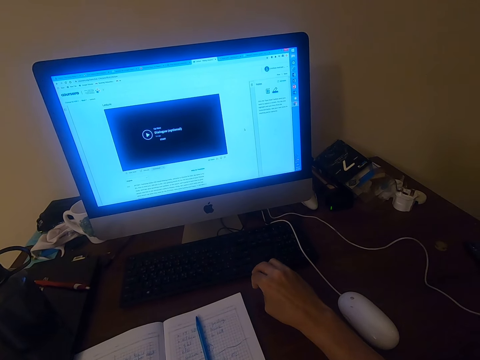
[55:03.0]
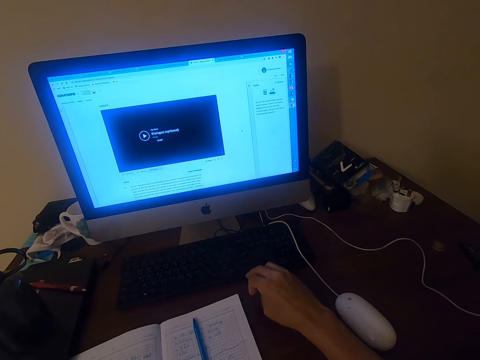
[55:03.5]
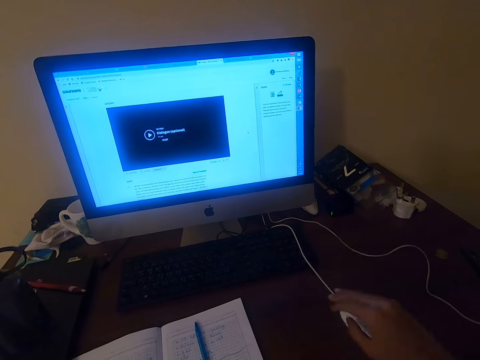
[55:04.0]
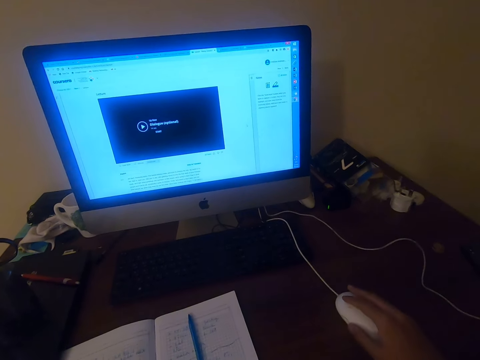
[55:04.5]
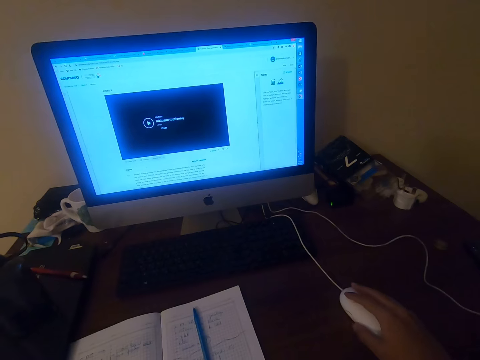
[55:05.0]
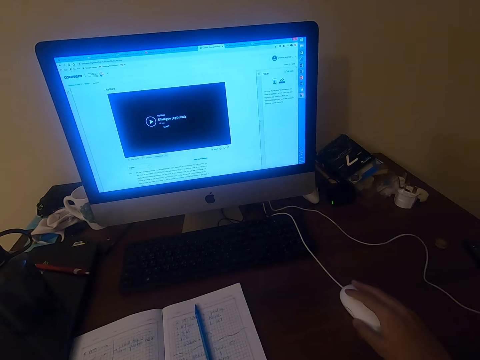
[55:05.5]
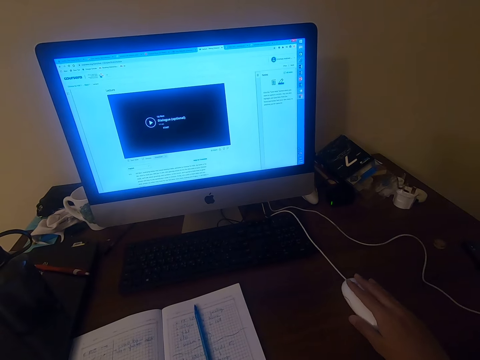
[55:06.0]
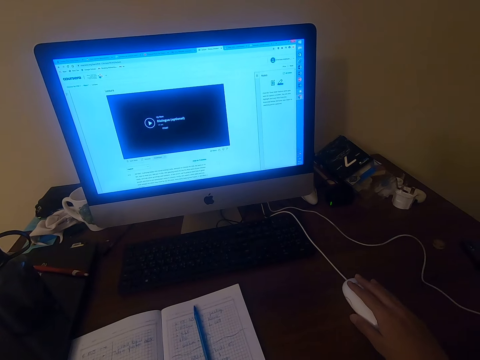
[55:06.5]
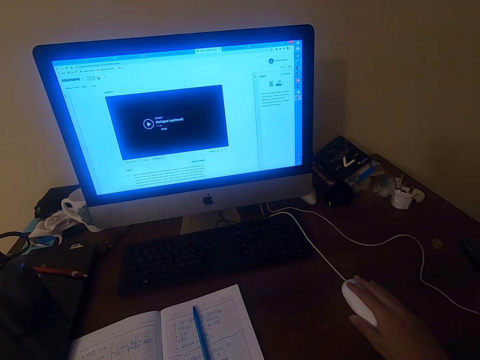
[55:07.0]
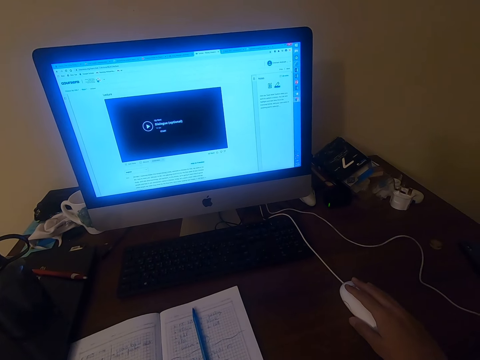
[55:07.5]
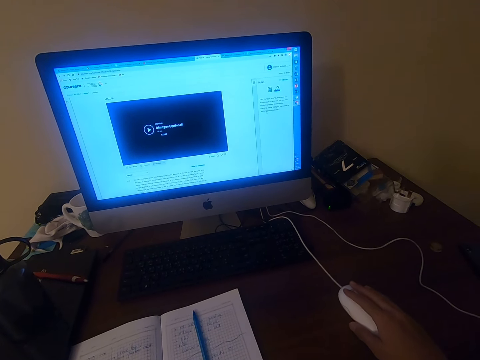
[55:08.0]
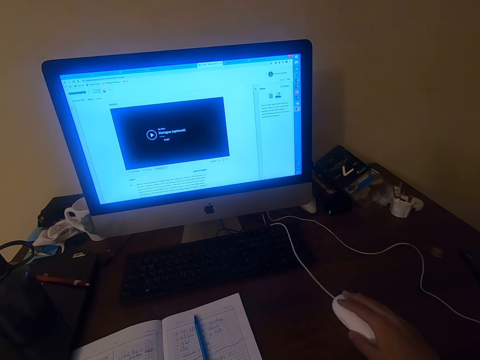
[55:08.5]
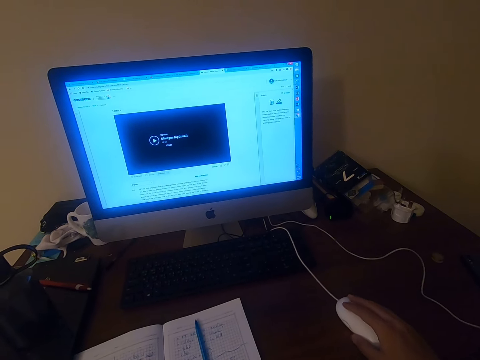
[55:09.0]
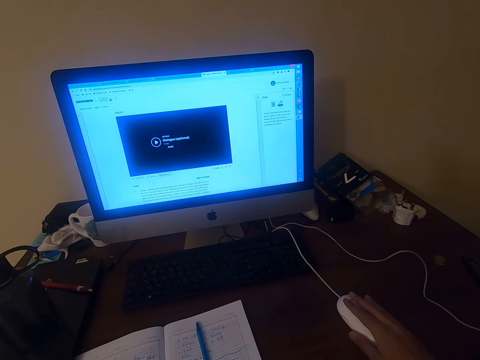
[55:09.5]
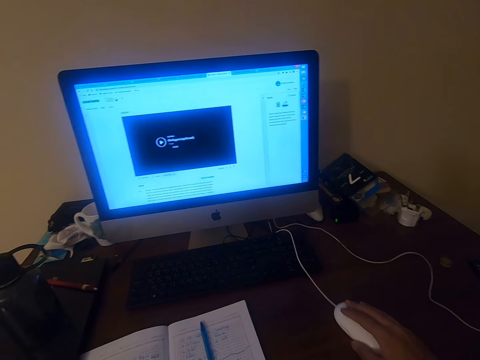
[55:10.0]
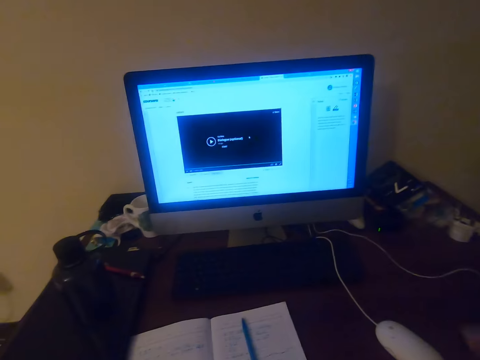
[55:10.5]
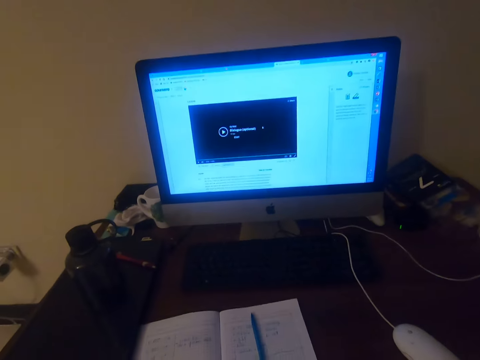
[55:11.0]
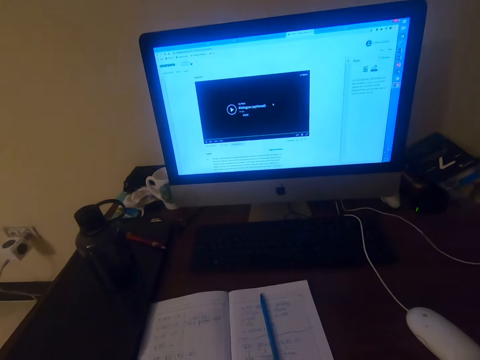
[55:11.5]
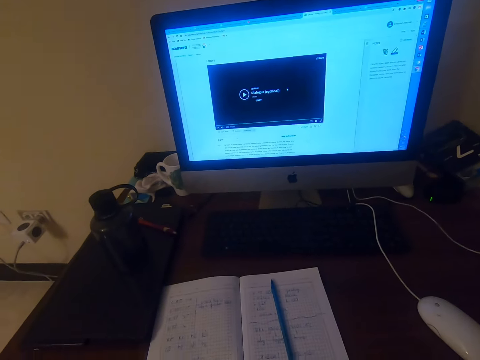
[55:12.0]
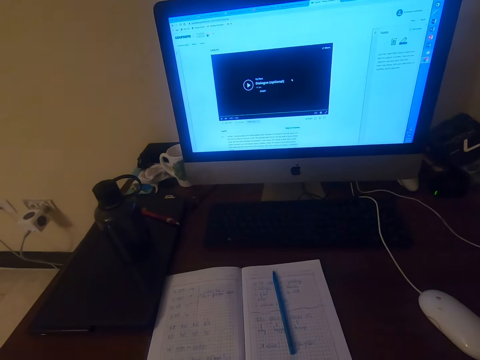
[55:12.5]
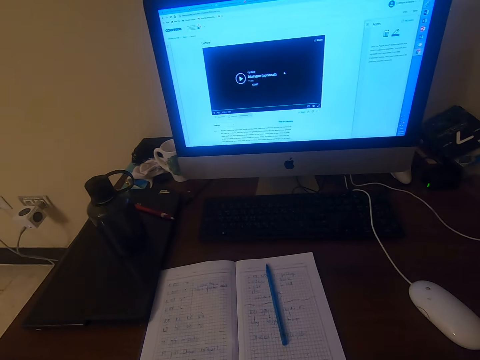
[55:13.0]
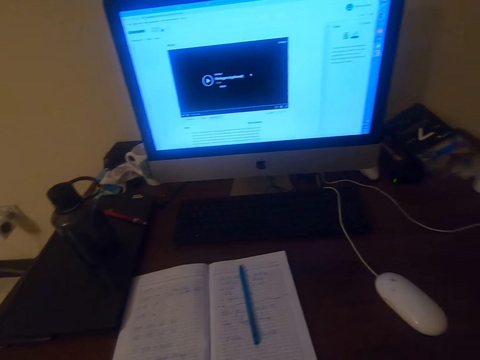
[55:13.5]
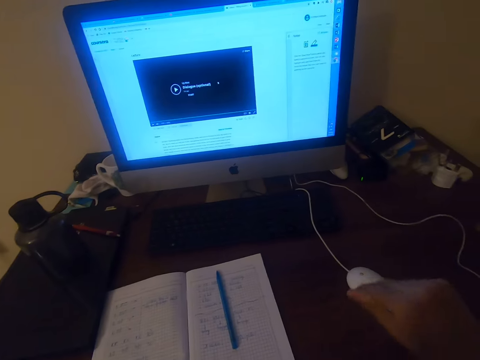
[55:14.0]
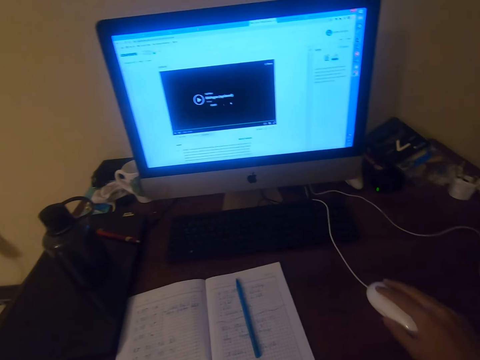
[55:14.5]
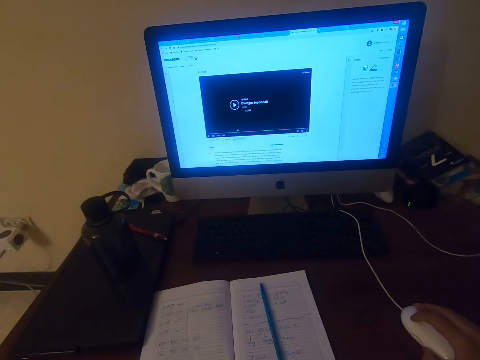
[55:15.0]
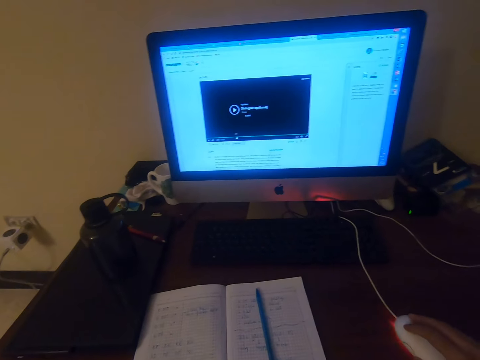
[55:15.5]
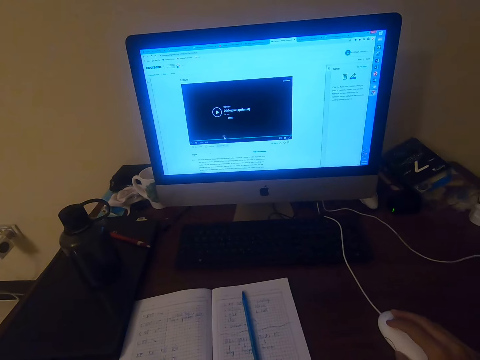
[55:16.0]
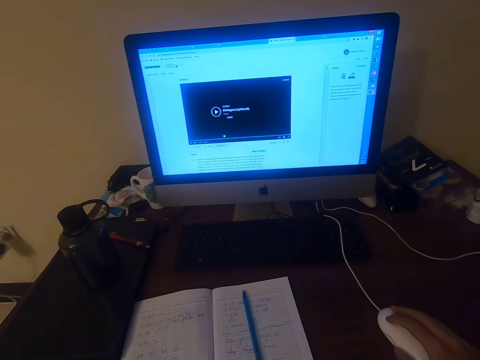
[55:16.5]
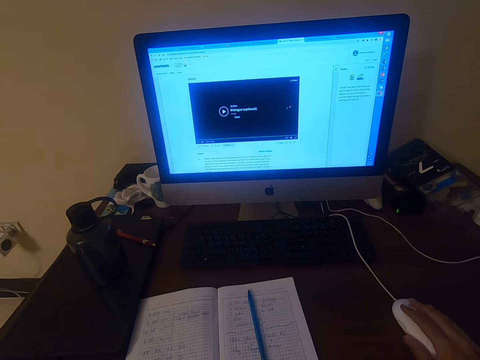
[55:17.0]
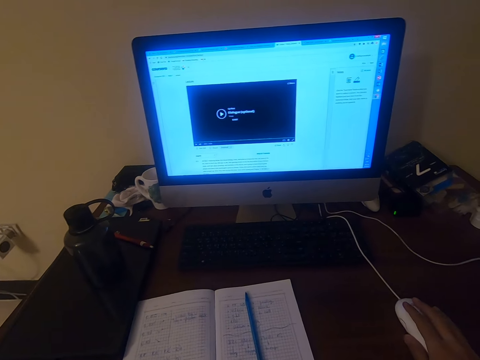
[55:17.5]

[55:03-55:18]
The camera wearer operates the desktop on the table with the mouse. They sit on the chair on the floor. They talk. They operate the desktop on the table with the mouse.

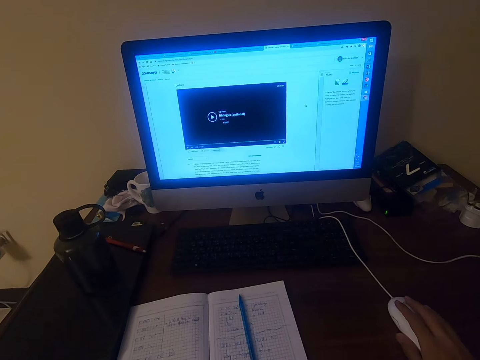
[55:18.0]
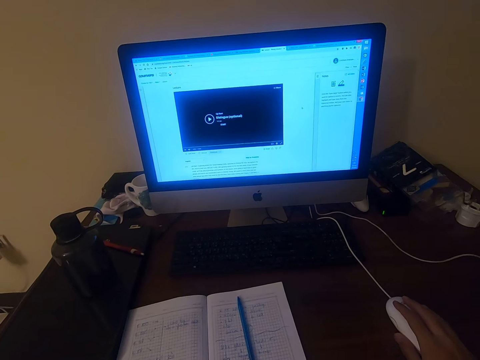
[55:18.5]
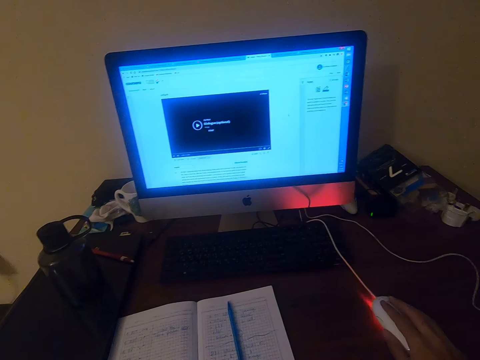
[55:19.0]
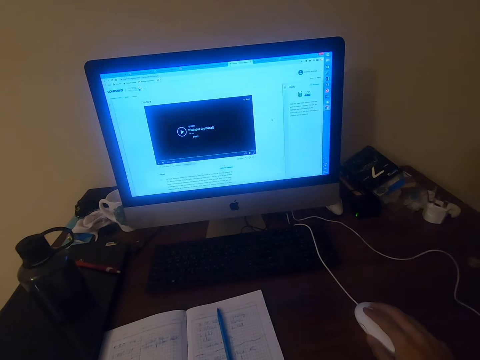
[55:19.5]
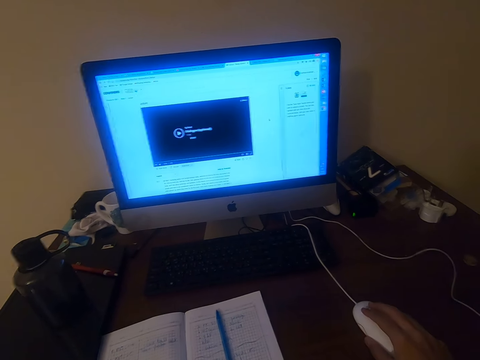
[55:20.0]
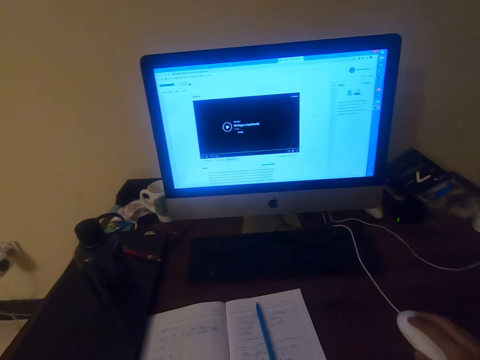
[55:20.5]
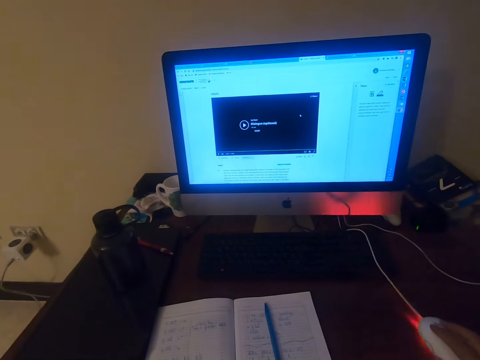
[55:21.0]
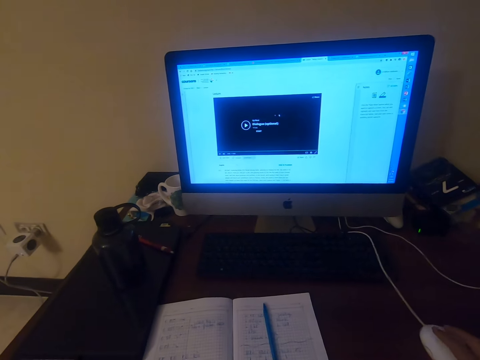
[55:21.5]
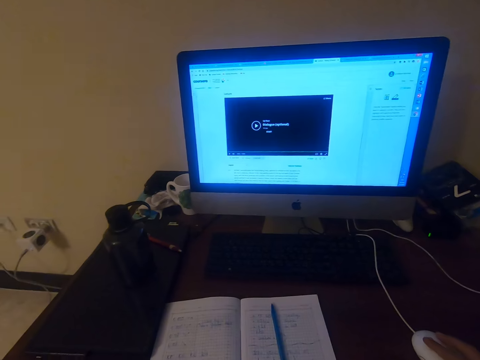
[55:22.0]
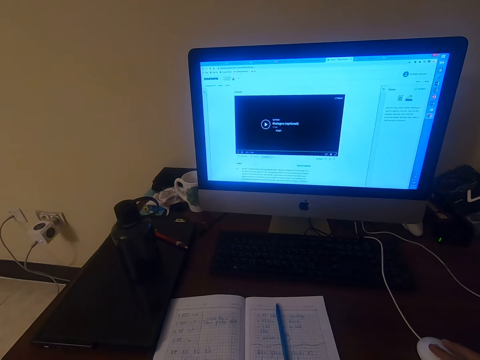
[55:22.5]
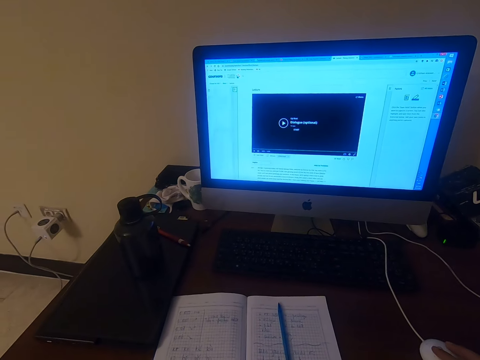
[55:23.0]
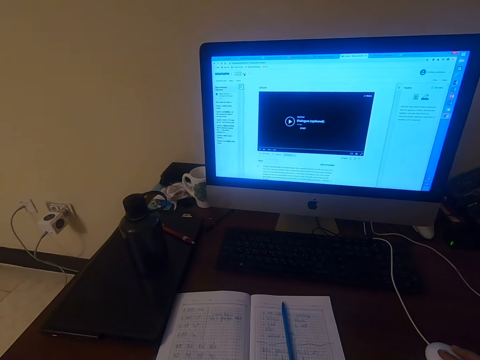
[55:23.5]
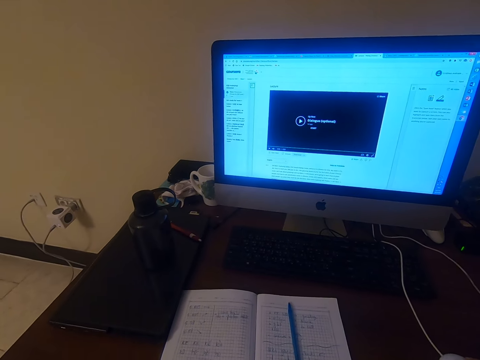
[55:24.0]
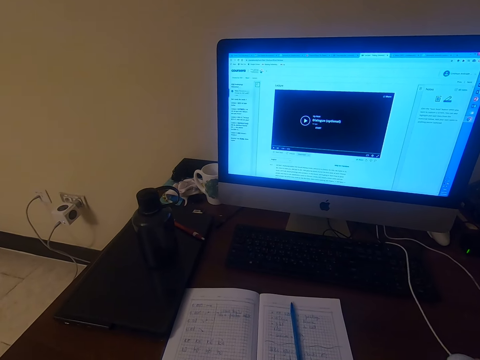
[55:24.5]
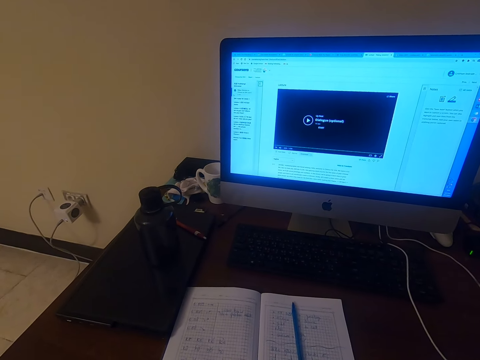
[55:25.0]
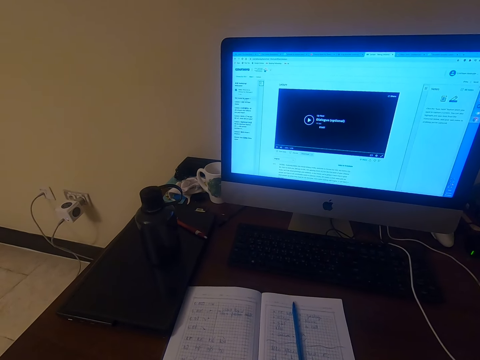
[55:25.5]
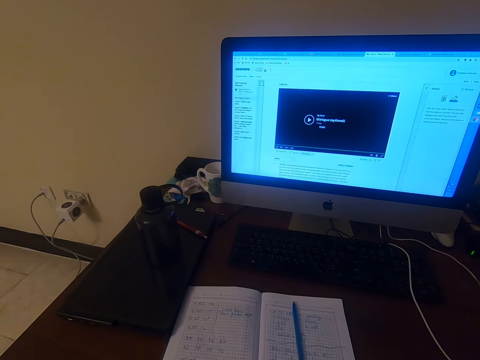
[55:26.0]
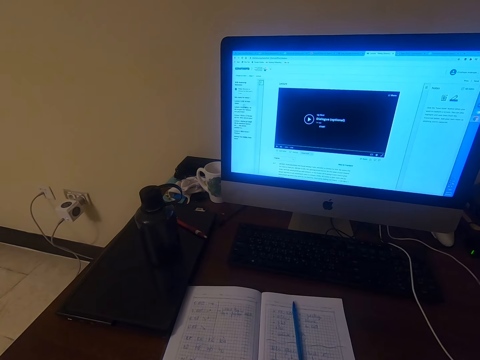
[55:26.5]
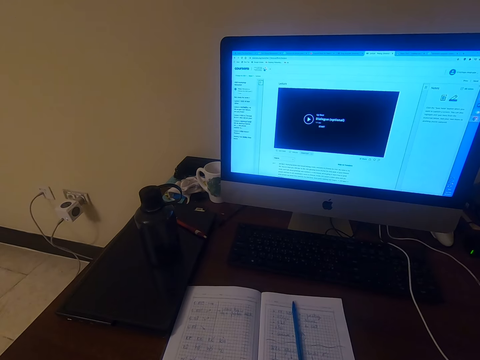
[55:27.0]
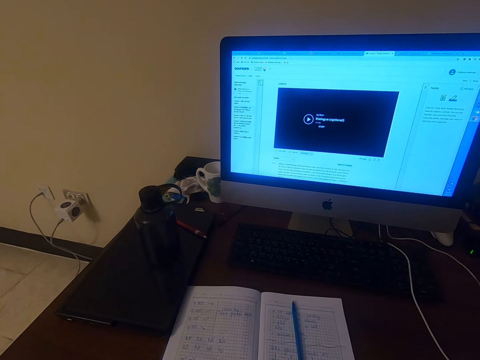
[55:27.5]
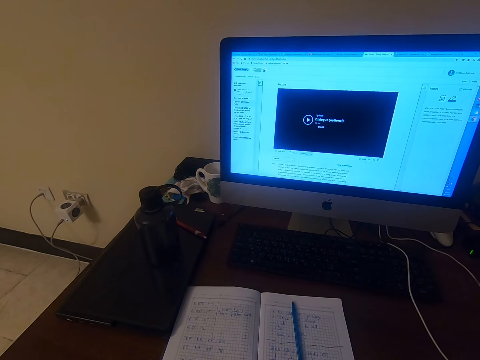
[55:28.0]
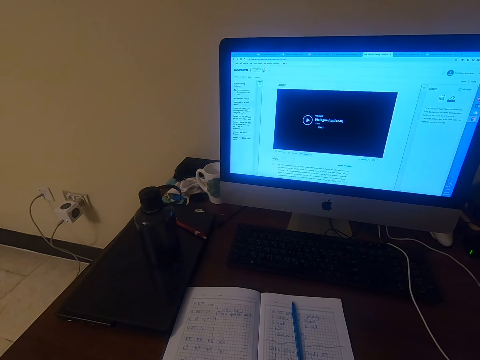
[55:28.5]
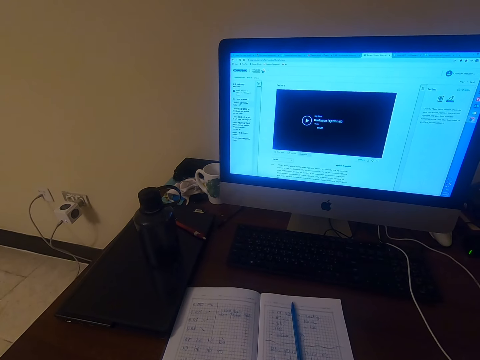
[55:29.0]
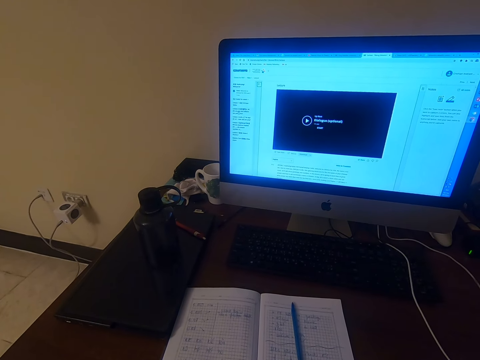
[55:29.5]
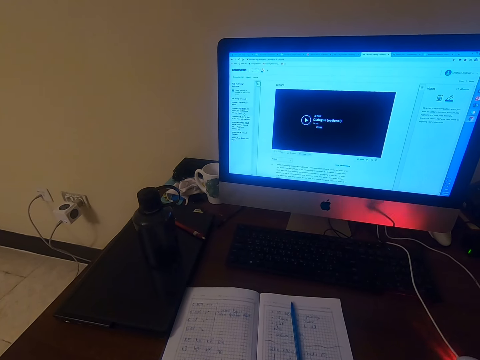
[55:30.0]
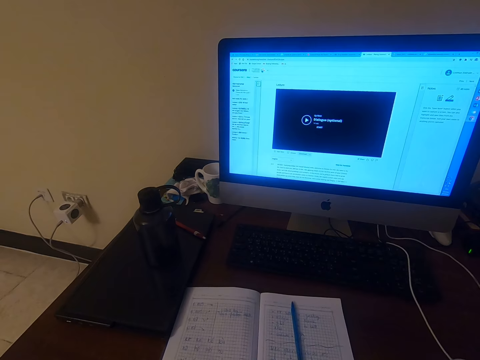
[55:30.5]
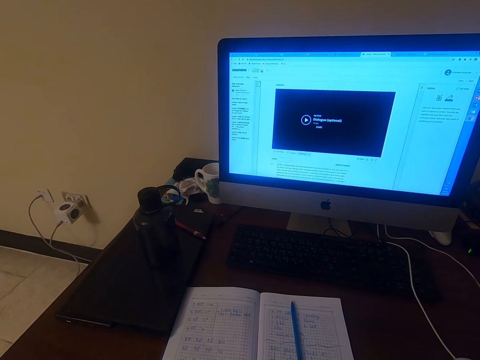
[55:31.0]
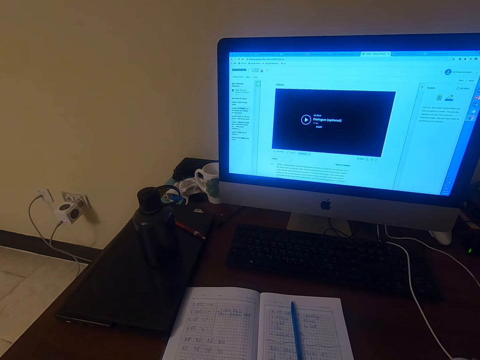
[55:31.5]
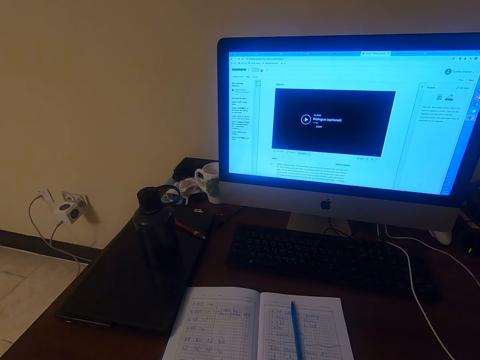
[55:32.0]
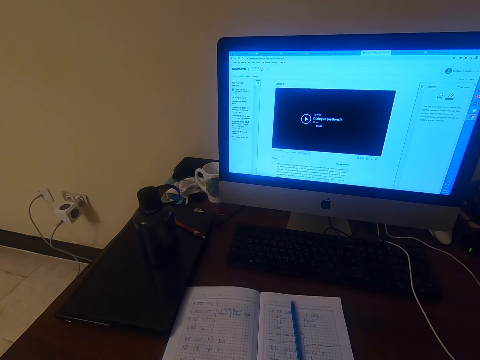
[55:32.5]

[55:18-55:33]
The camera wearer operates the machine with the mouse.
